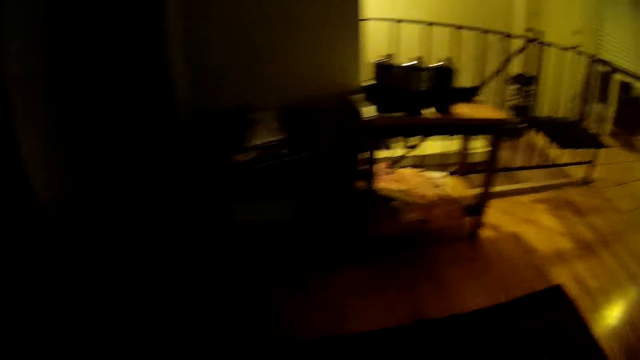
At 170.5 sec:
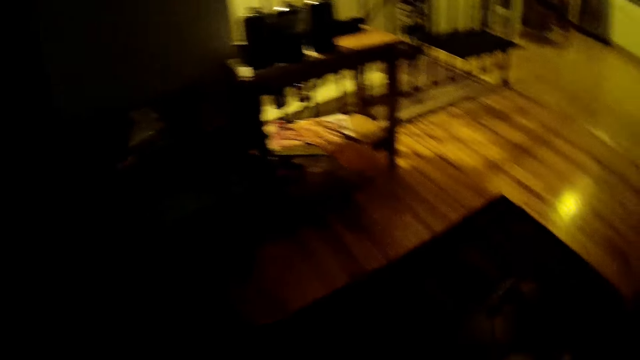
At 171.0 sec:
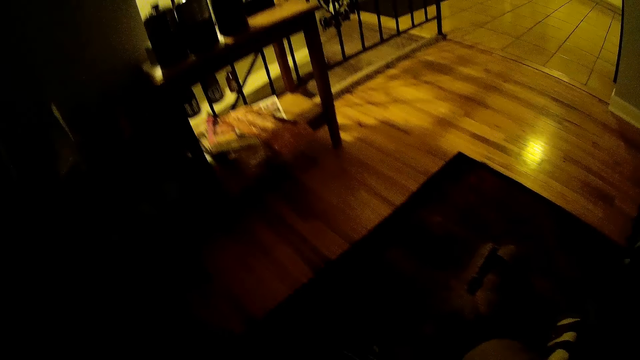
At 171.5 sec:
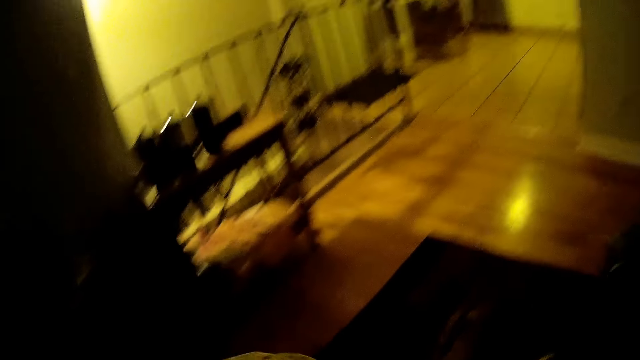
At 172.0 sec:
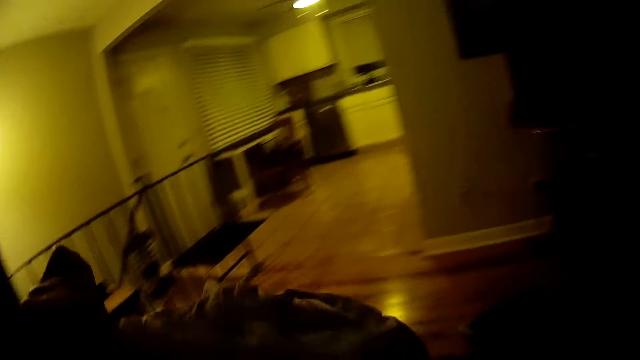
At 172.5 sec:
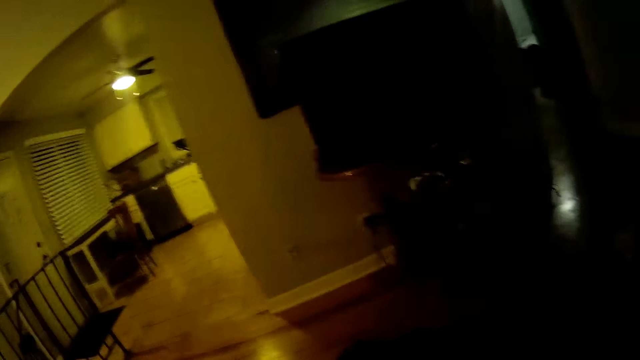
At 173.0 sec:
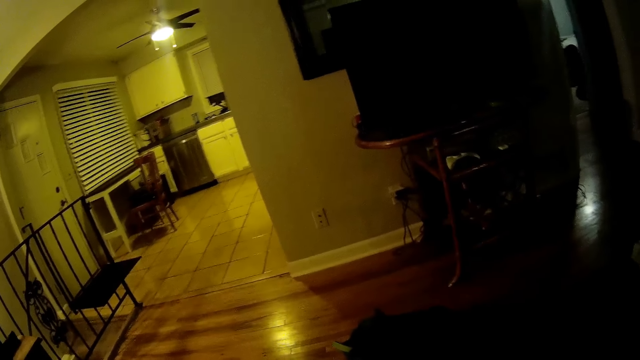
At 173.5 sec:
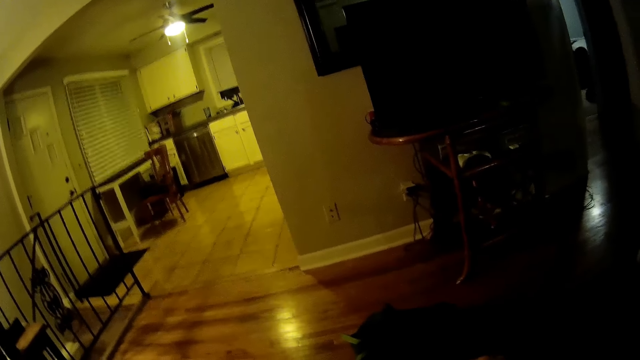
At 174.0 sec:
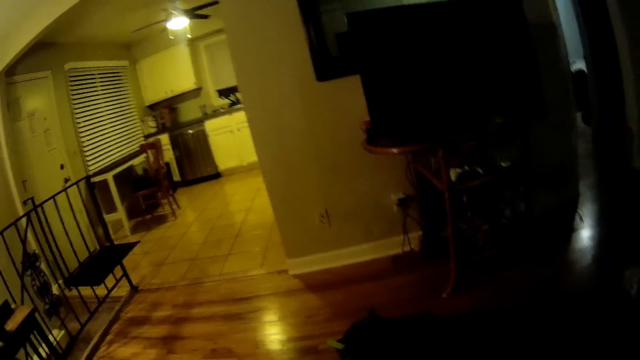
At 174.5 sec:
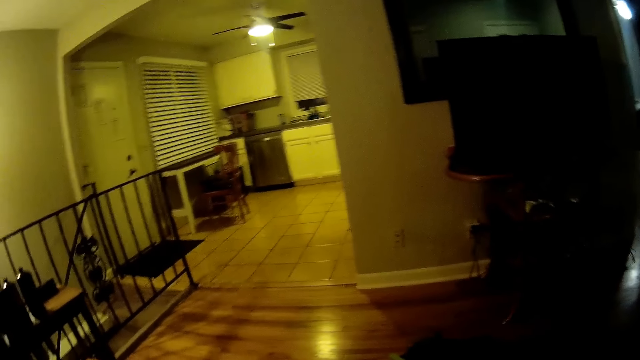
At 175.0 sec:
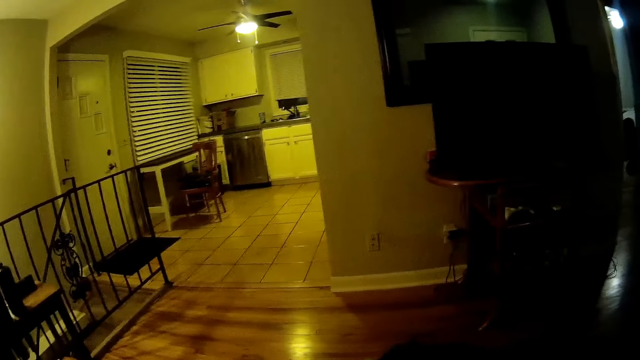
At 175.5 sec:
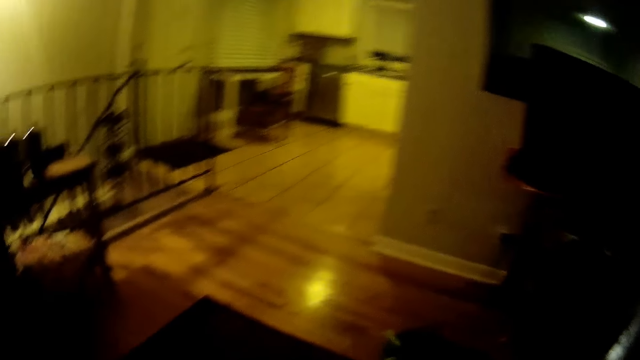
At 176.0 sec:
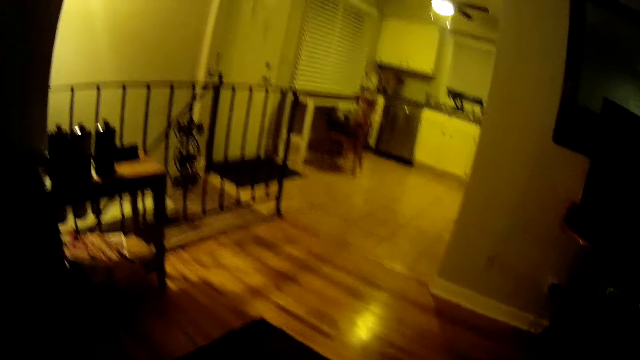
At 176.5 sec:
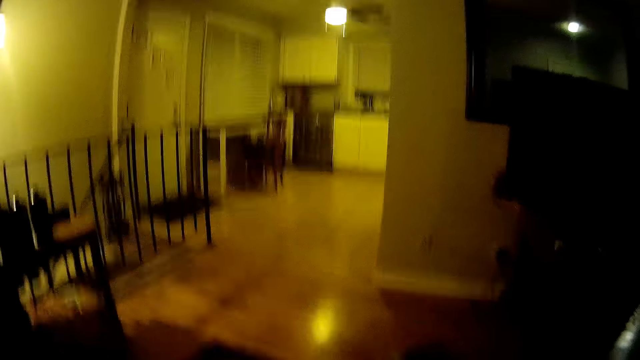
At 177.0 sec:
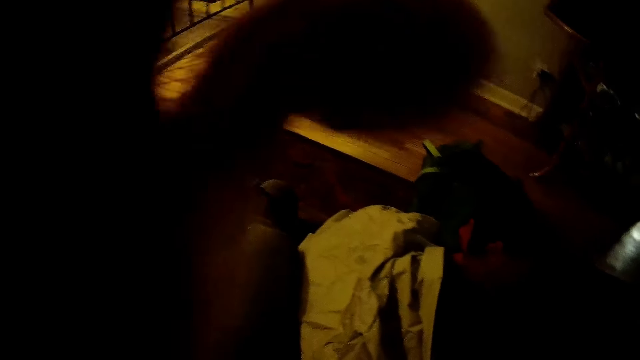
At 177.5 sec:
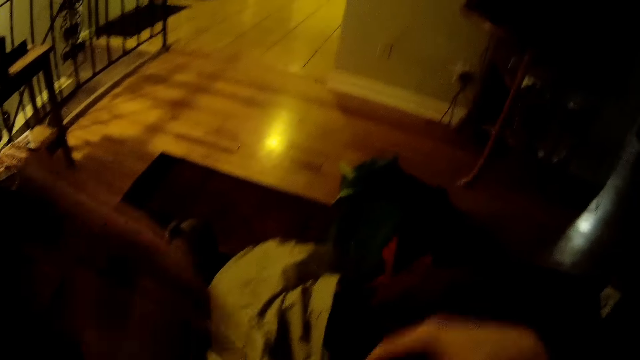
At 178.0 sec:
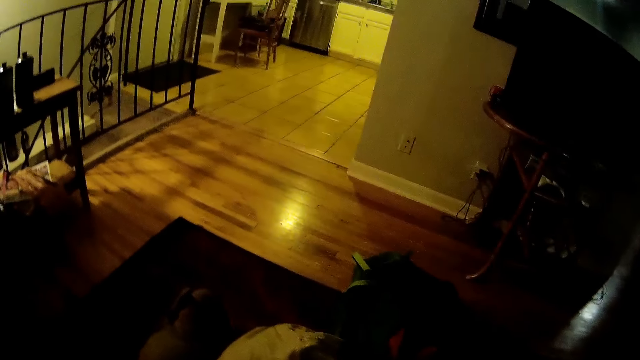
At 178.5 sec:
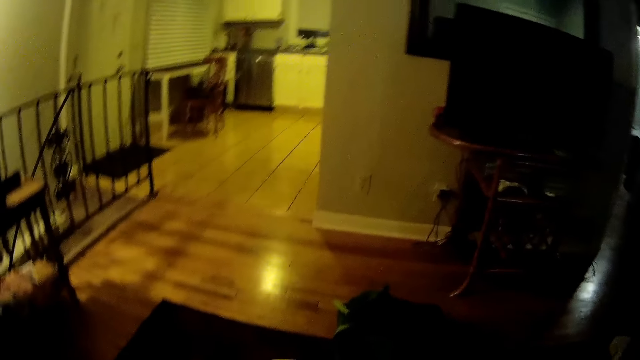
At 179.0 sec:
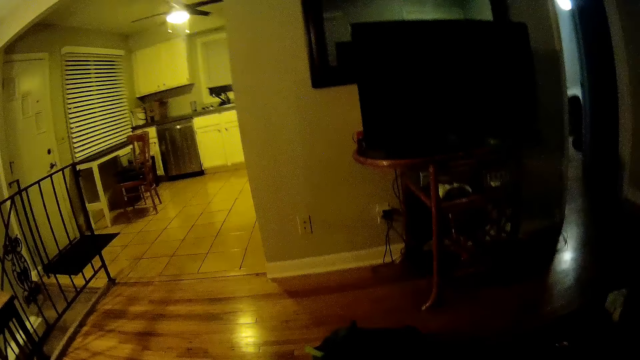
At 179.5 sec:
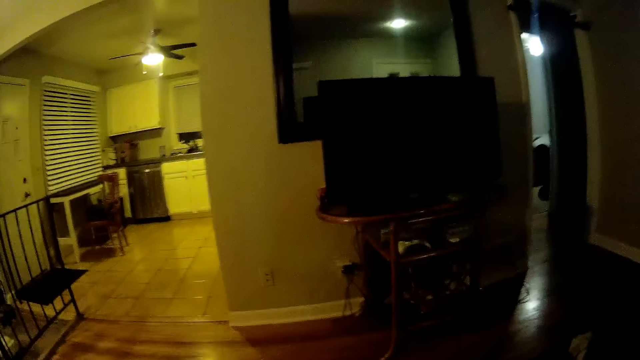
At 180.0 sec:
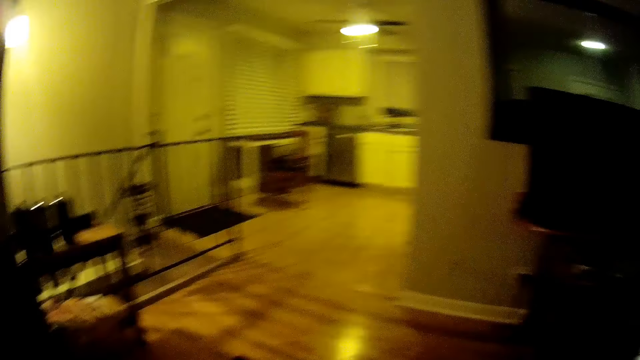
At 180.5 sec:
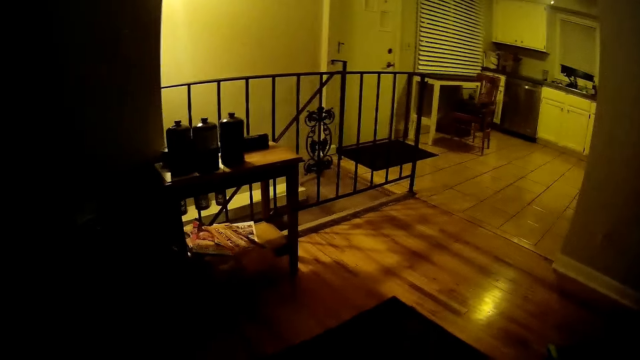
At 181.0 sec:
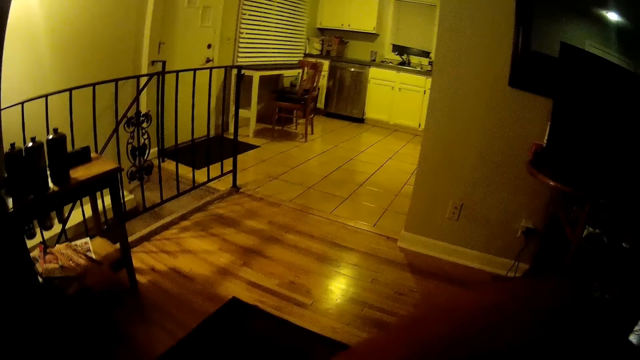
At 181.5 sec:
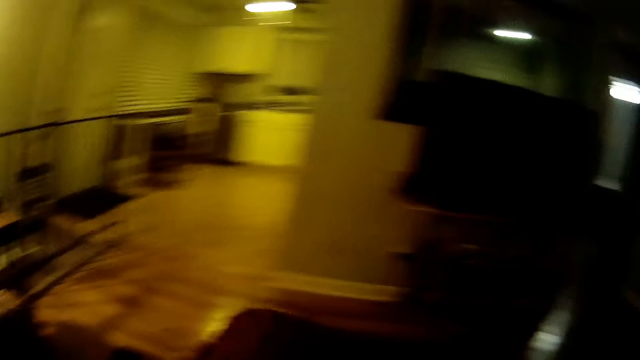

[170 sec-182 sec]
The camera wearer lifts up something. He touches the camera with his left hand. He points at the red piece of cloth. He holds the red cloth.

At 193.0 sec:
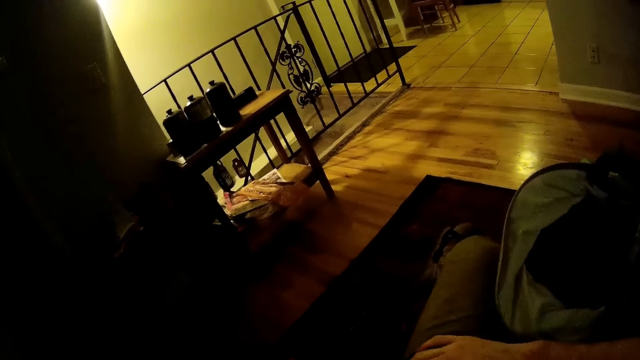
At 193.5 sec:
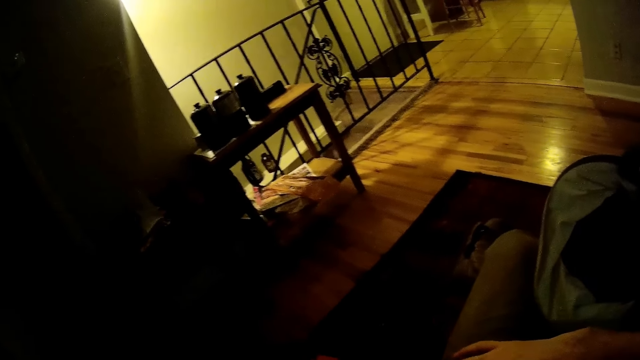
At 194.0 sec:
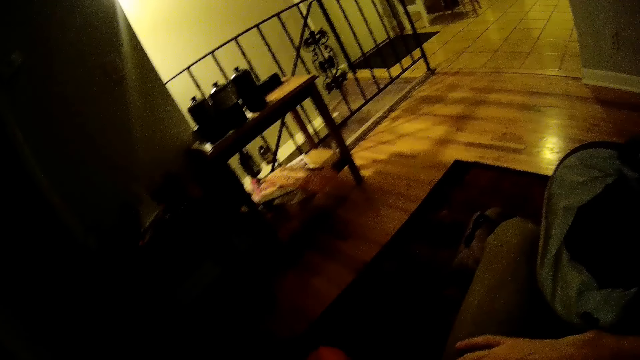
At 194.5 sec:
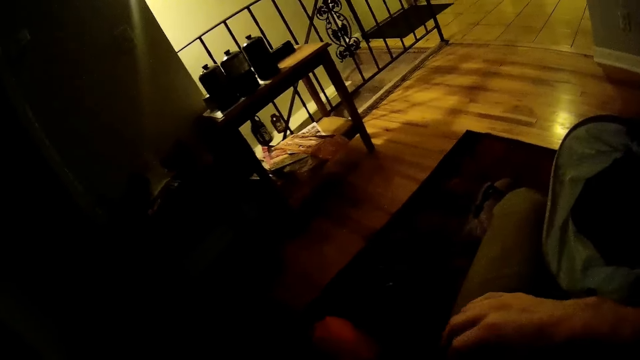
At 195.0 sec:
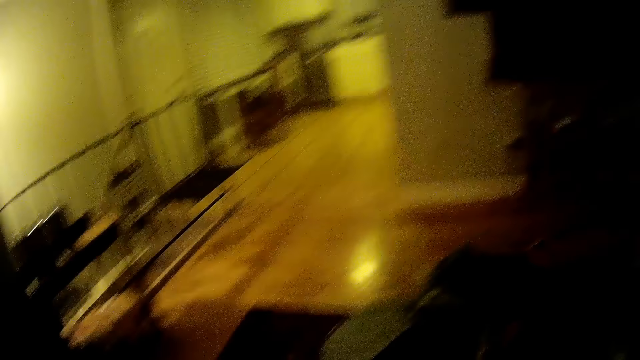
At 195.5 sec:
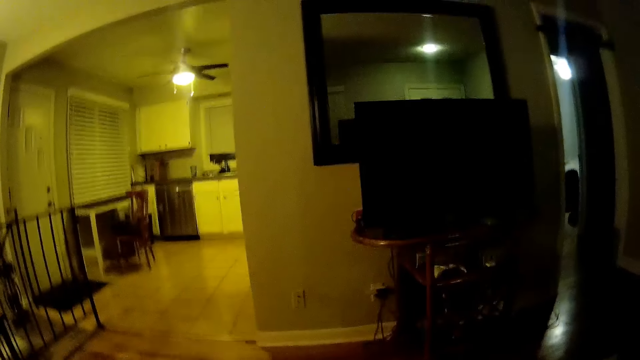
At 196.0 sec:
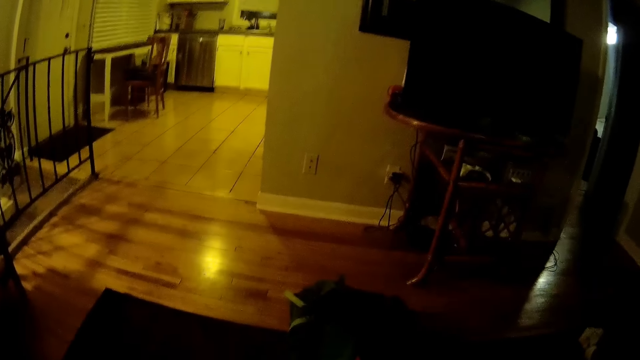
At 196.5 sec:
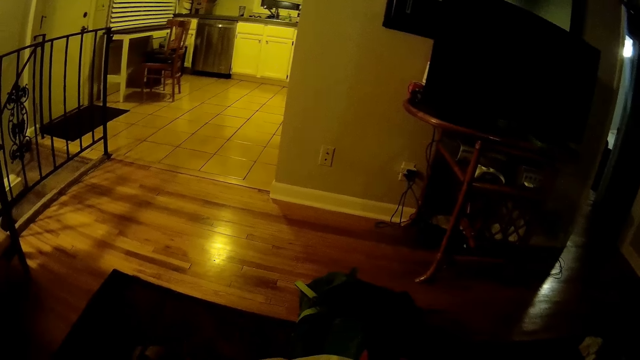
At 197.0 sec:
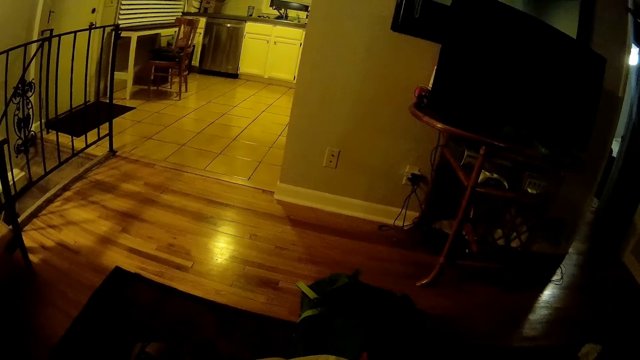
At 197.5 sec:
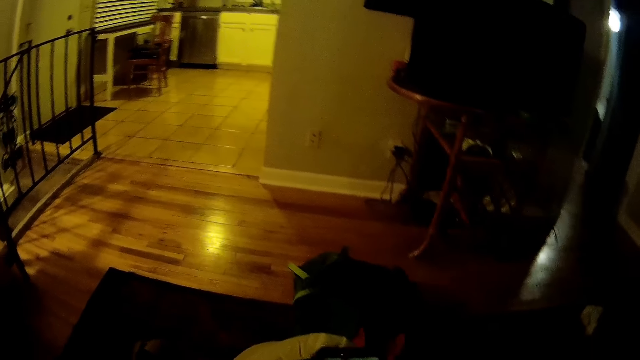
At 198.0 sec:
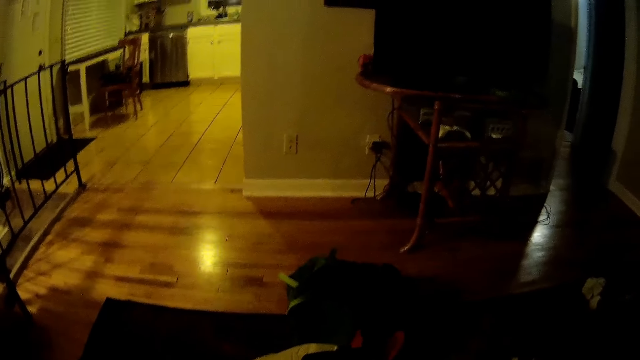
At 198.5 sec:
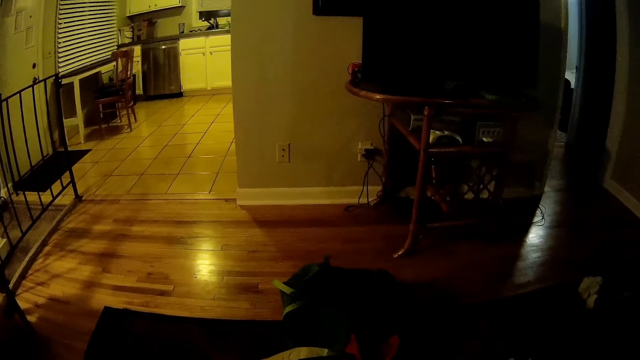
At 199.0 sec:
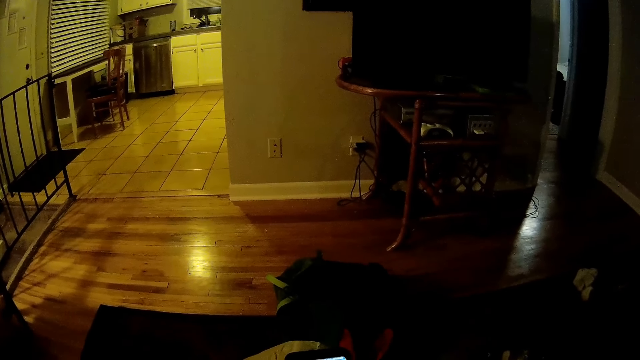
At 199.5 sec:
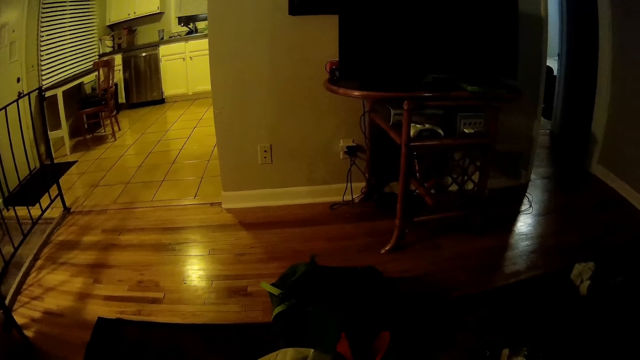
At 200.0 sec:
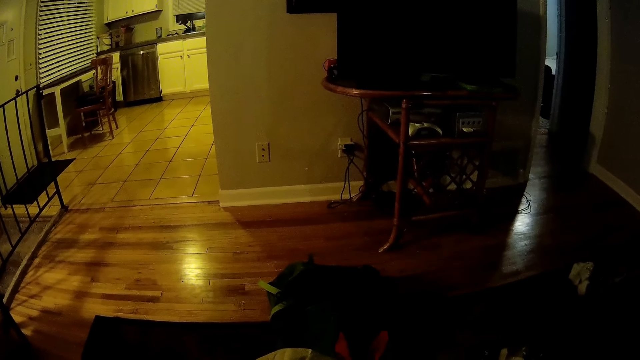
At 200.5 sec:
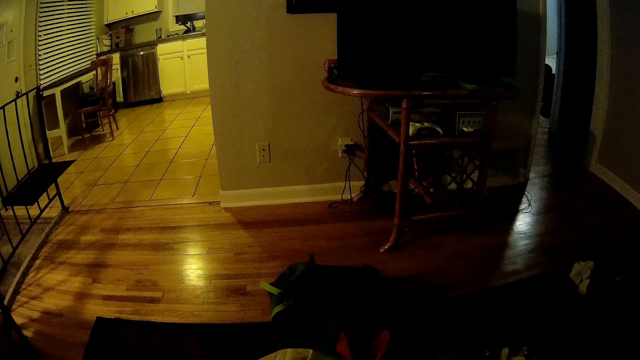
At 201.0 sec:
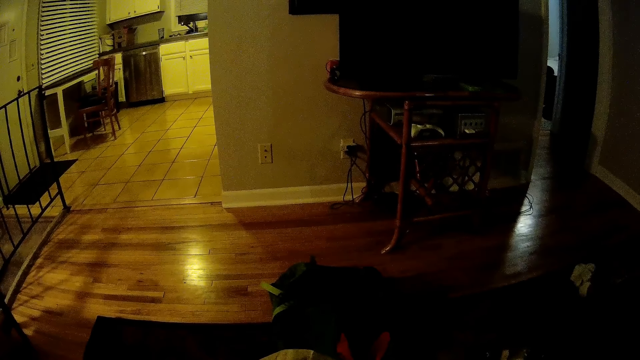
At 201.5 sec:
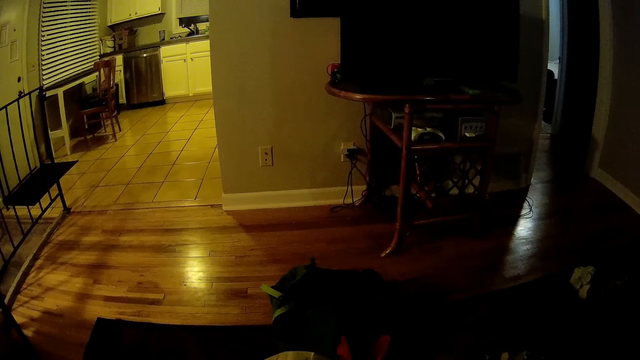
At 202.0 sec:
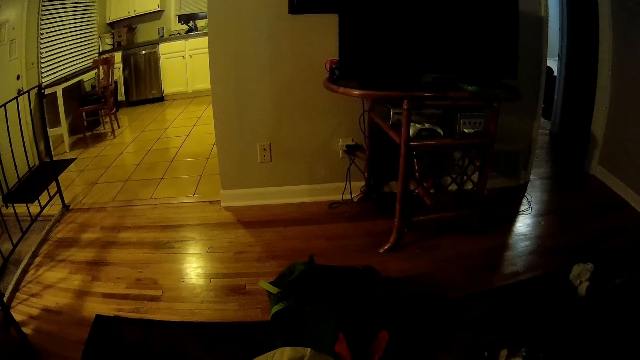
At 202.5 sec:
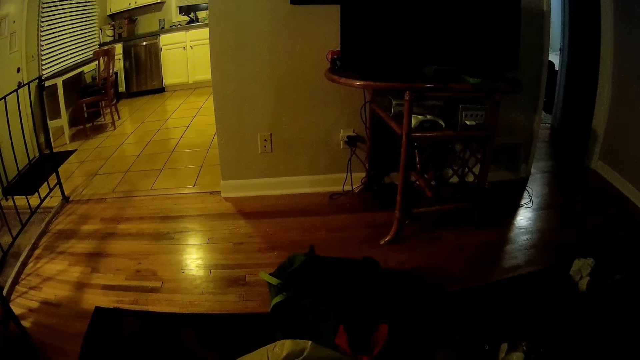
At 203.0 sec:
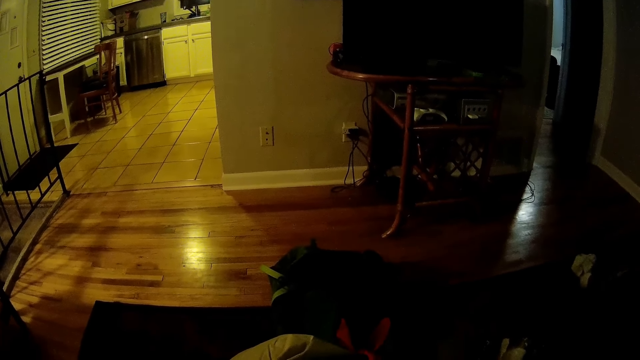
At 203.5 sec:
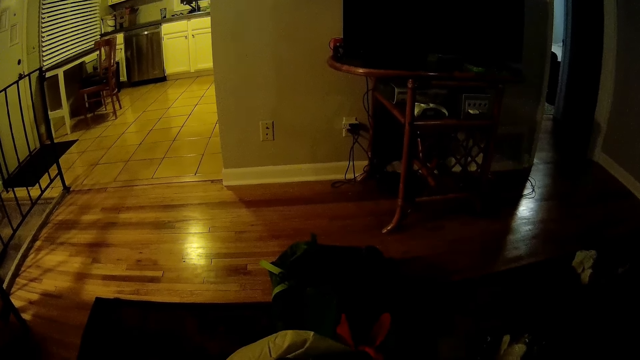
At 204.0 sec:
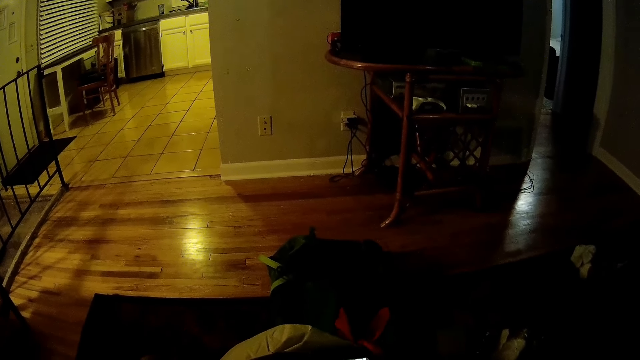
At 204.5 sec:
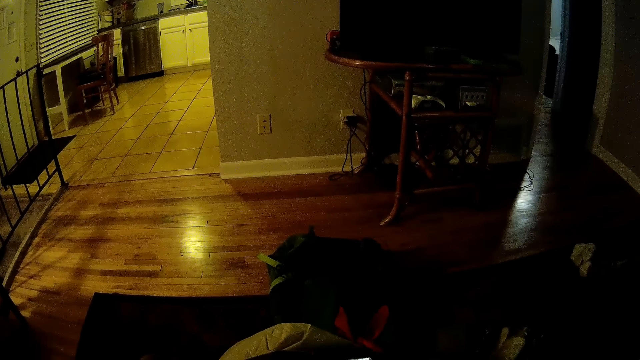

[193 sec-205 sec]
The camera wearer holds a bag with his right hand. He holds the hands. He holds a phone.
